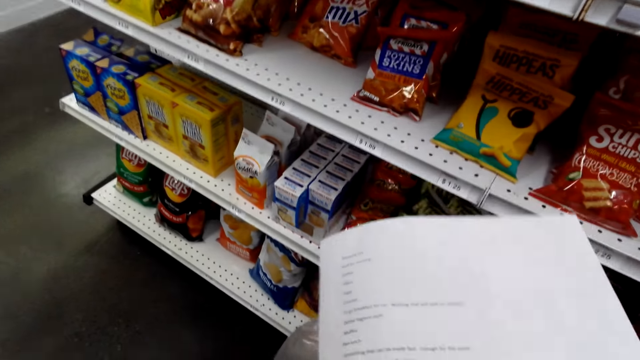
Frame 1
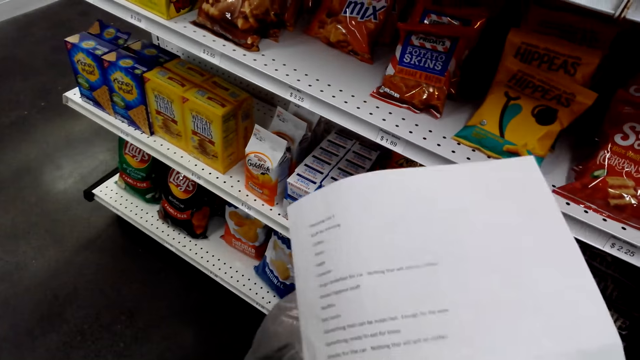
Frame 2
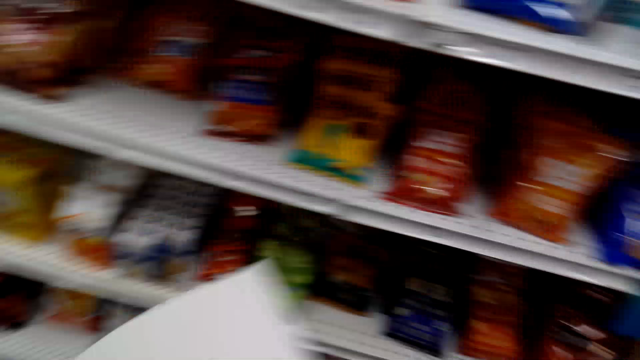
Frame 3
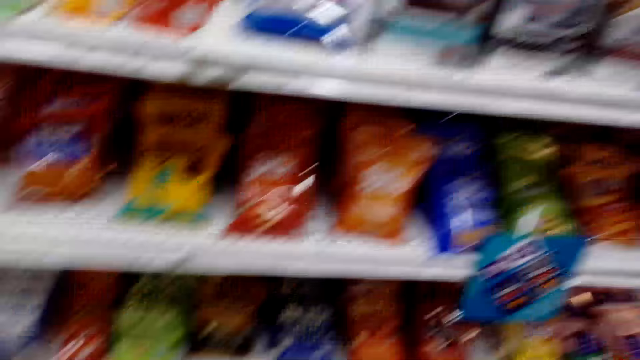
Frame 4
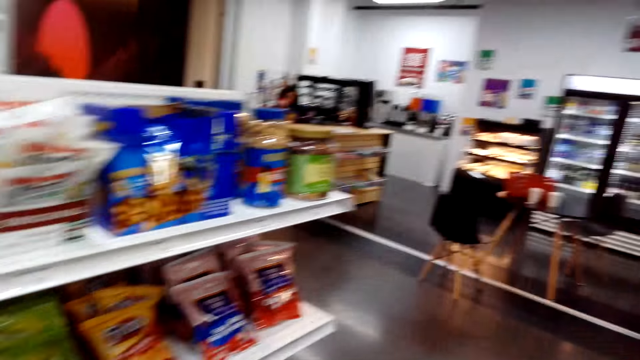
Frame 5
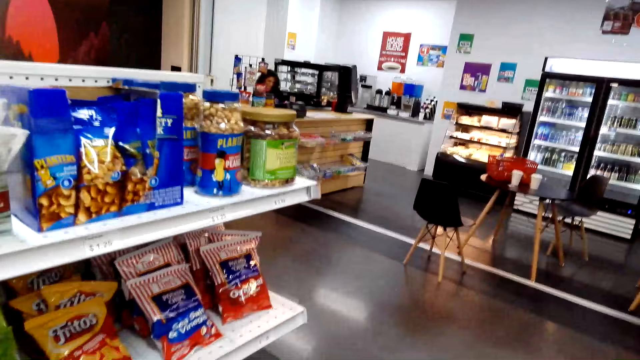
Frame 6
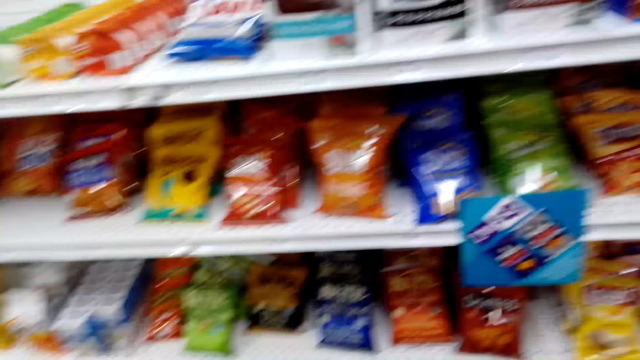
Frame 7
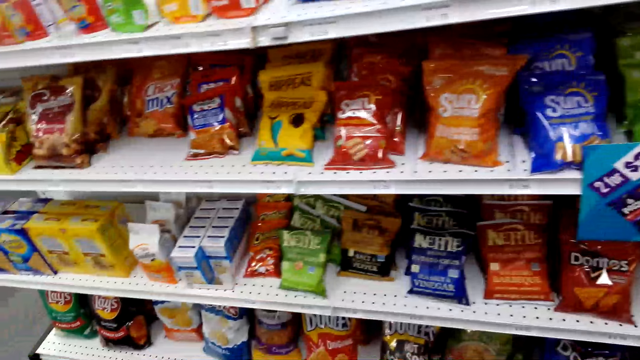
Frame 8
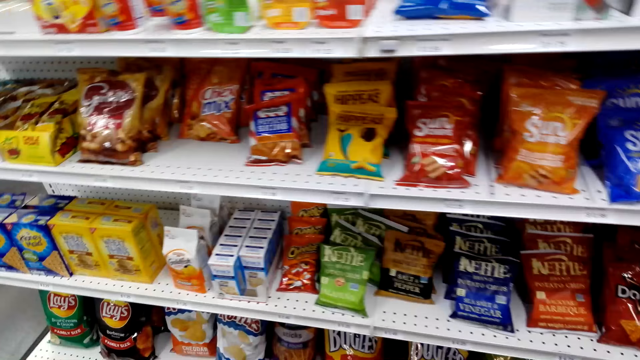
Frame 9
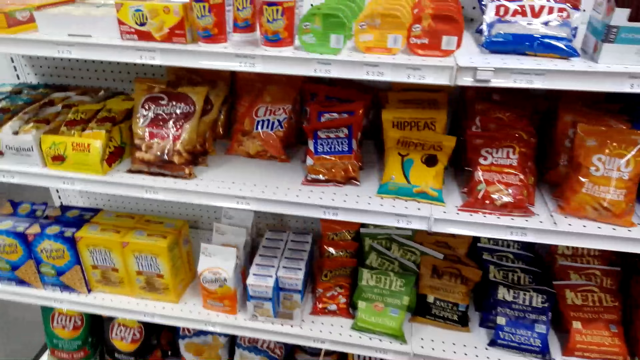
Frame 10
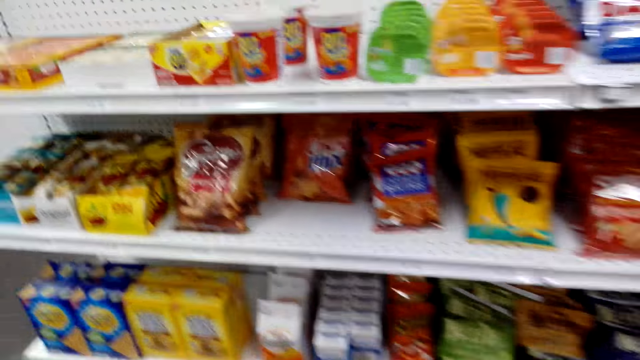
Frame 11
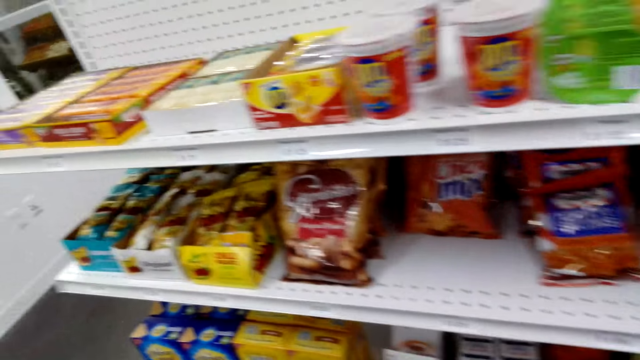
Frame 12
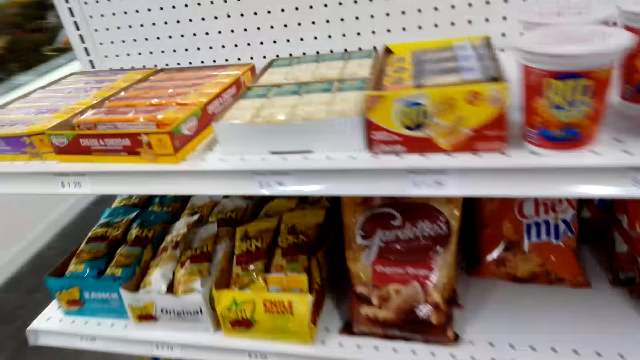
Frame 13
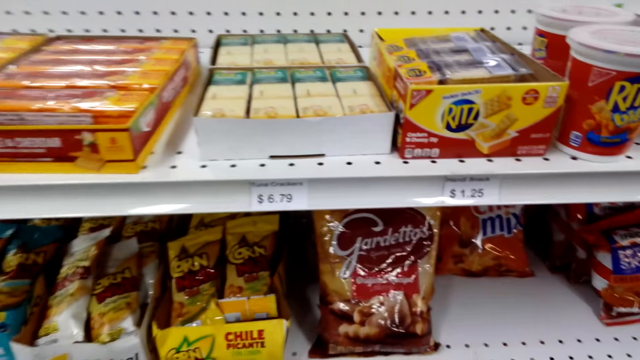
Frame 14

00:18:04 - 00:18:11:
The camera wearer looks at items in the shelves.

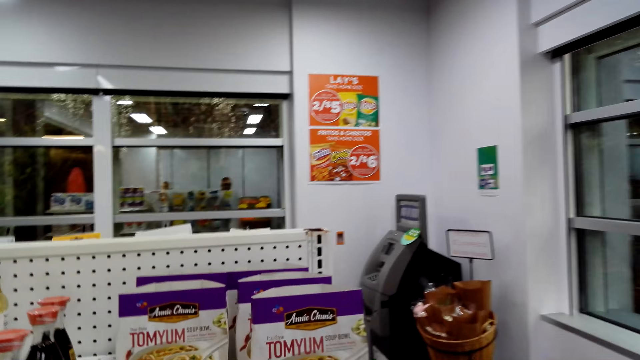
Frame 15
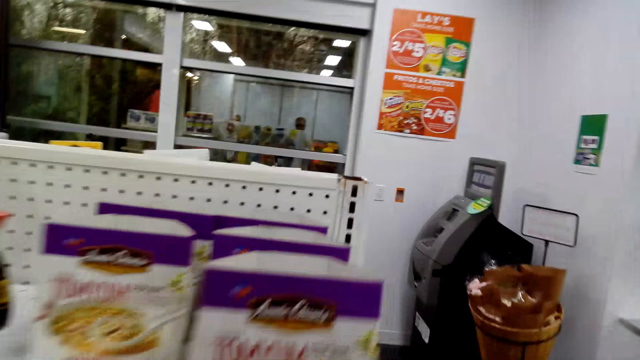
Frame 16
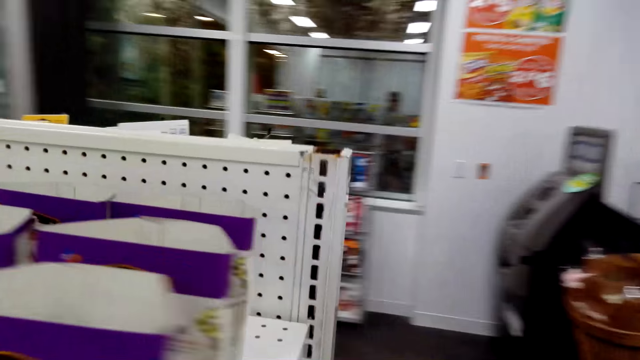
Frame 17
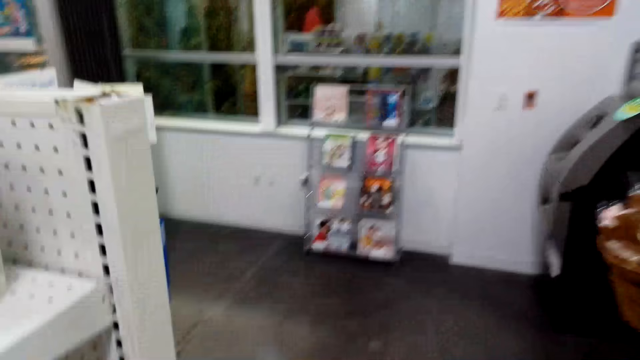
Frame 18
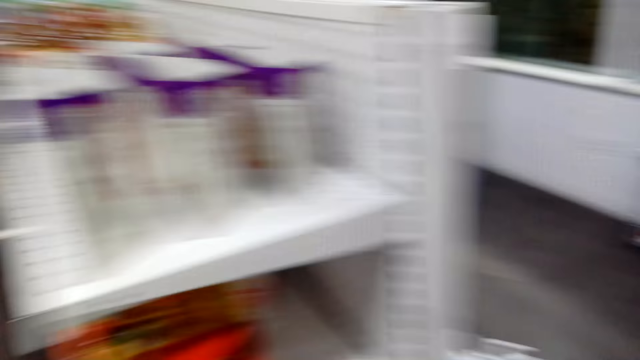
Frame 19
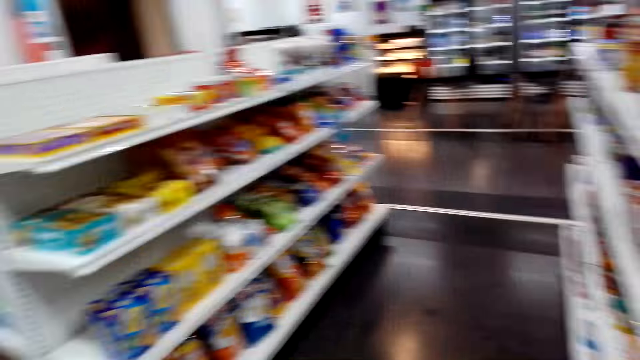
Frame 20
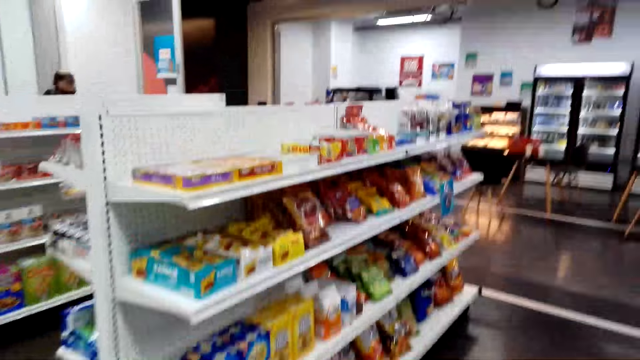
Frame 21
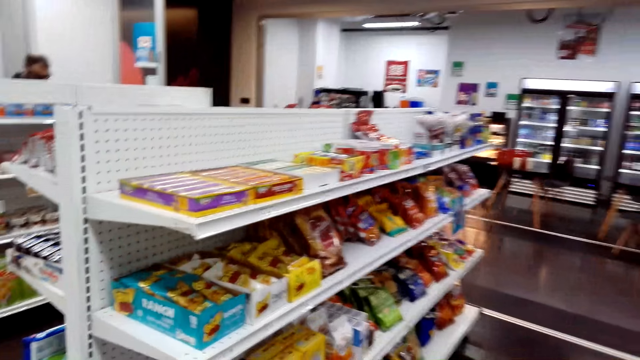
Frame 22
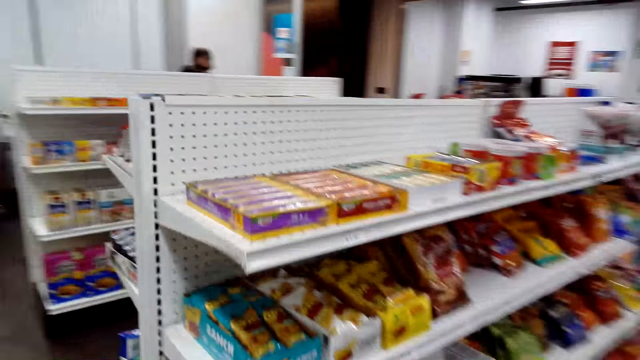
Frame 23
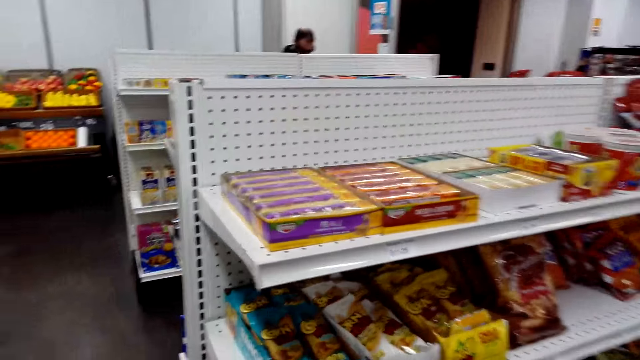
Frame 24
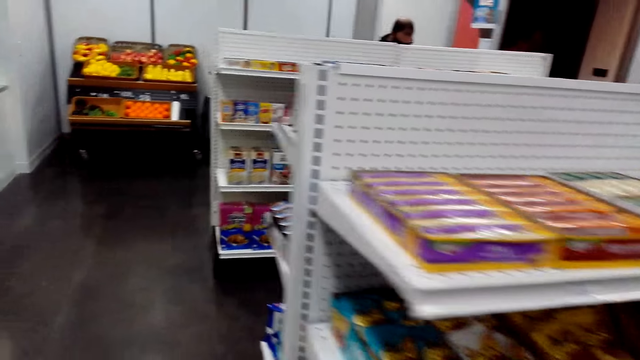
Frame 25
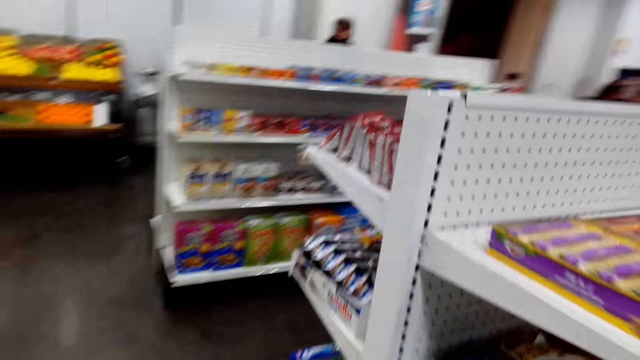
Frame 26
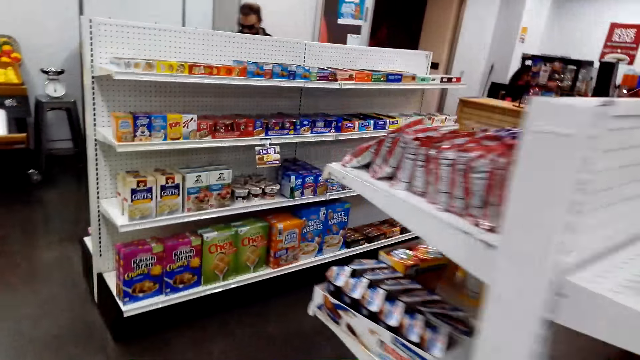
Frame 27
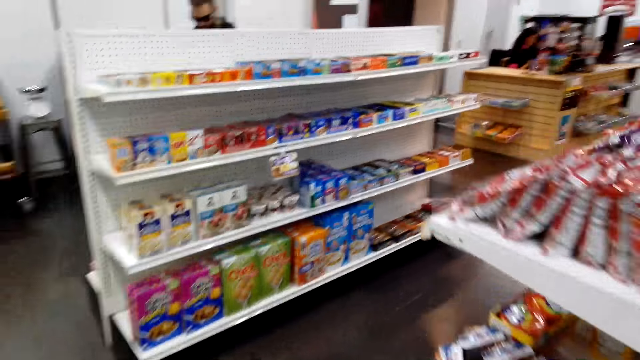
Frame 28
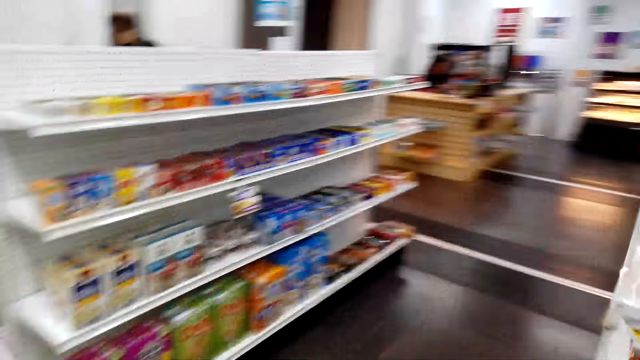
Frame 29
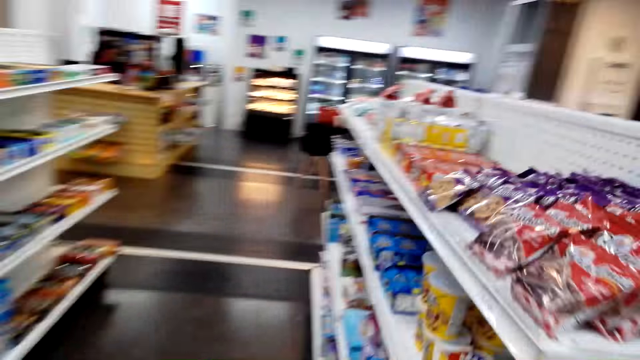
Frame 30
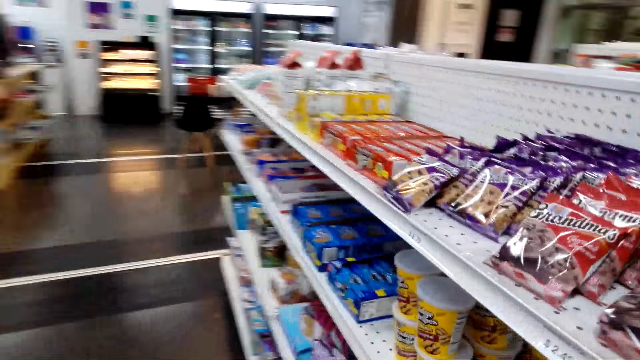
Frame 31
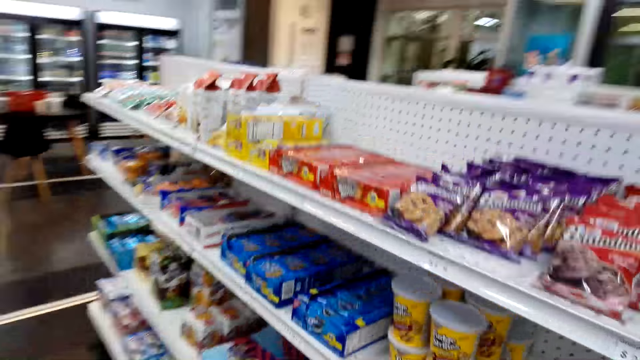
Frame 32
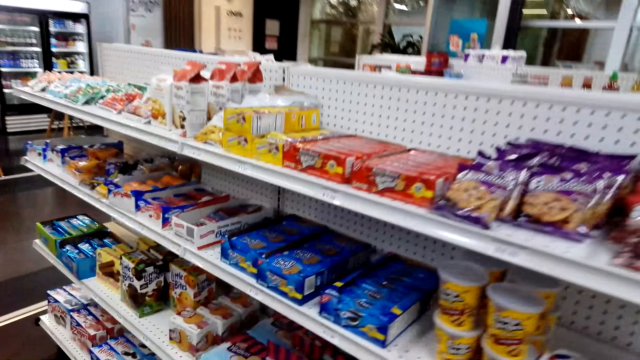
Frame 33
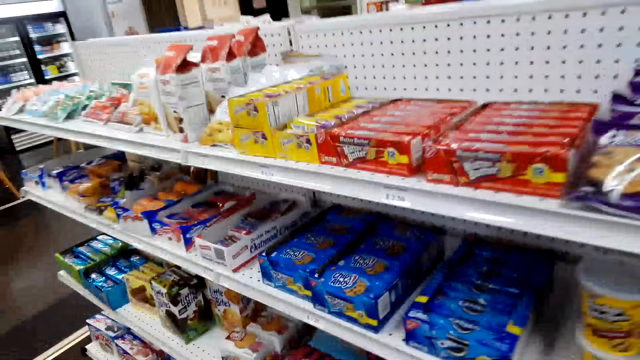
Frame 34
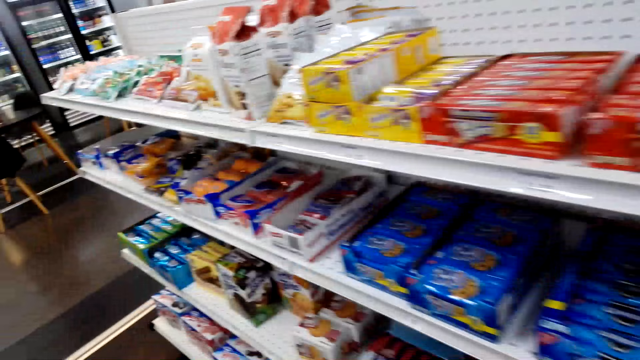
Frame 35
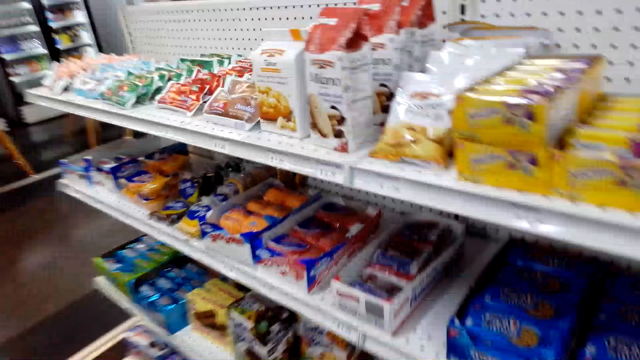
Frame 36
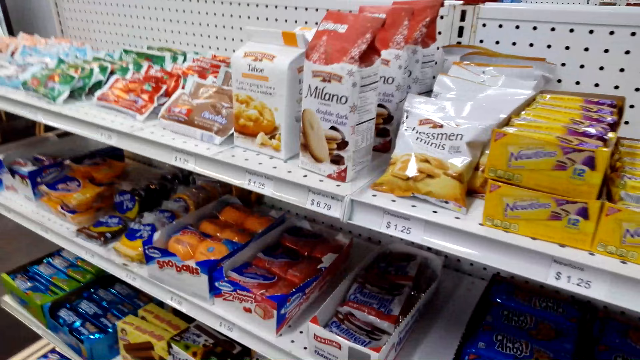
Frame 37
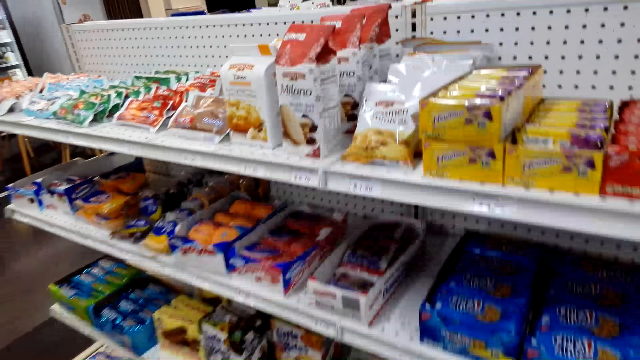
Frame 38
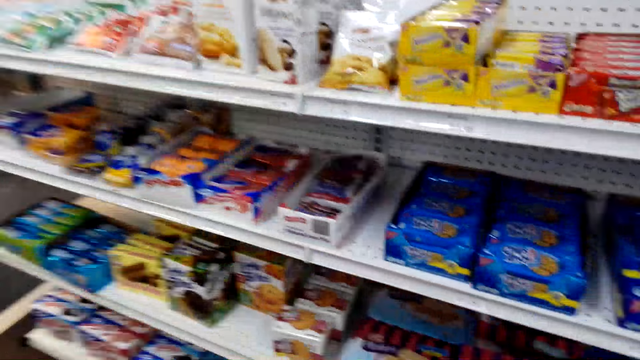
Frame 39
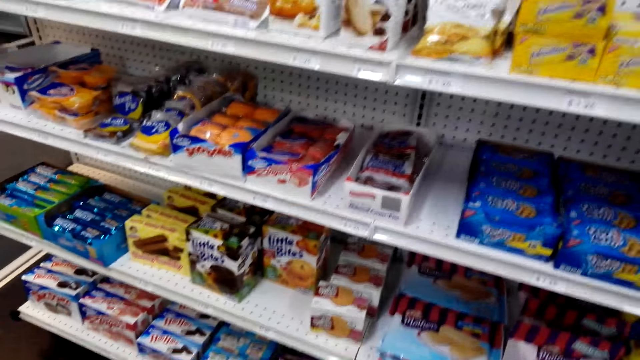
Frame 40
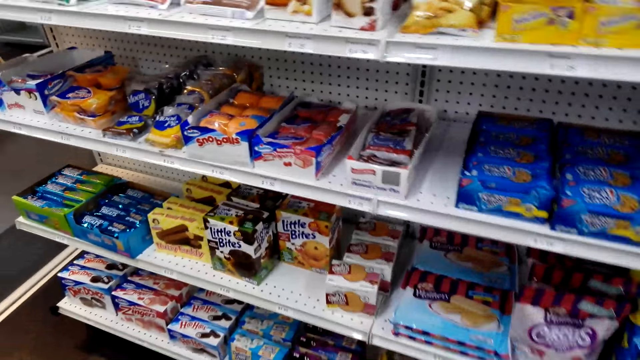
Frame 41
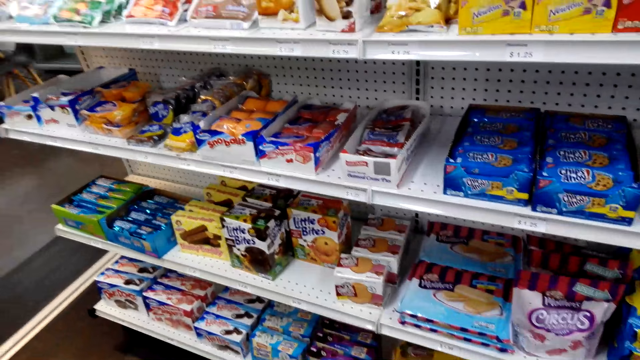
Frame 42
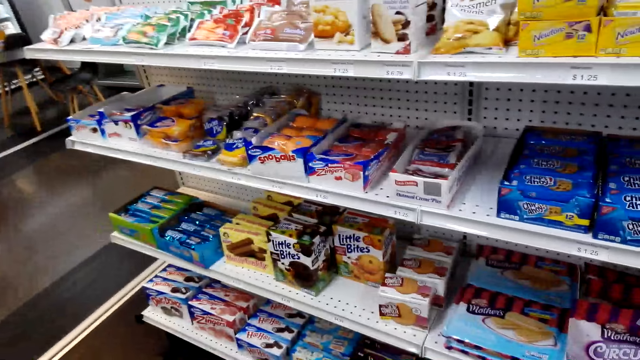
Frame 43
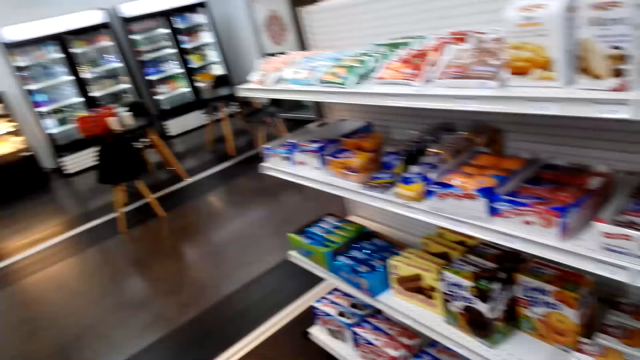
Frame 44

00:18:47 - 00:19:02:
The camera wearer walks around the supermarket. They look at the items in the shelves.
